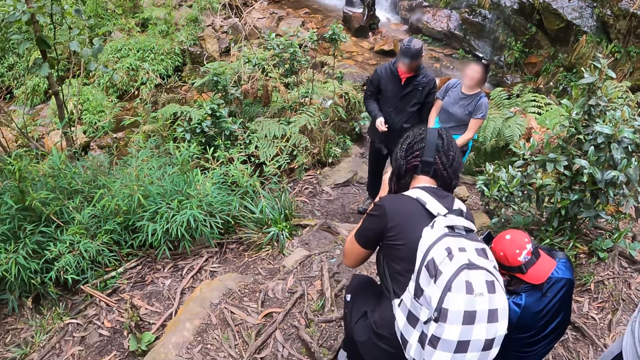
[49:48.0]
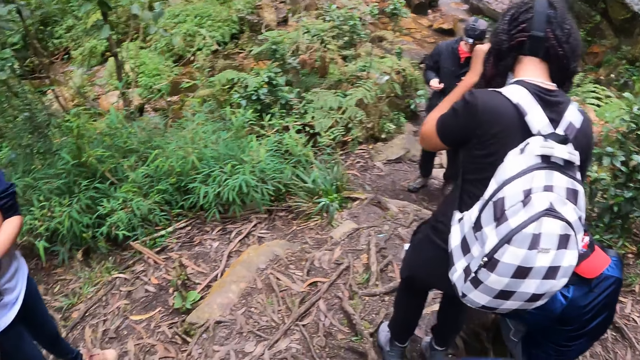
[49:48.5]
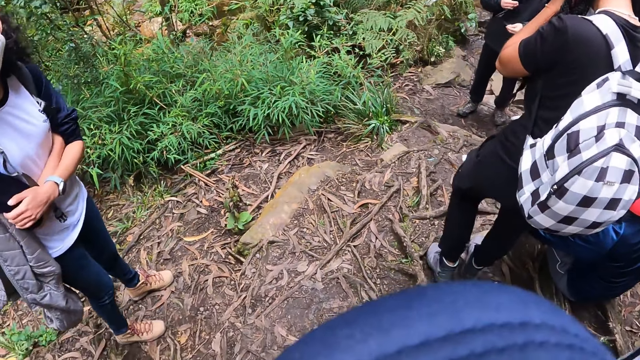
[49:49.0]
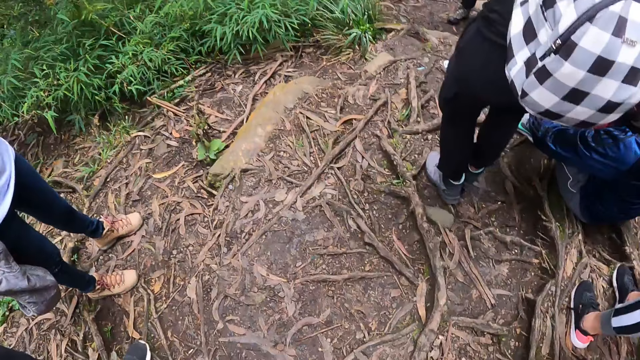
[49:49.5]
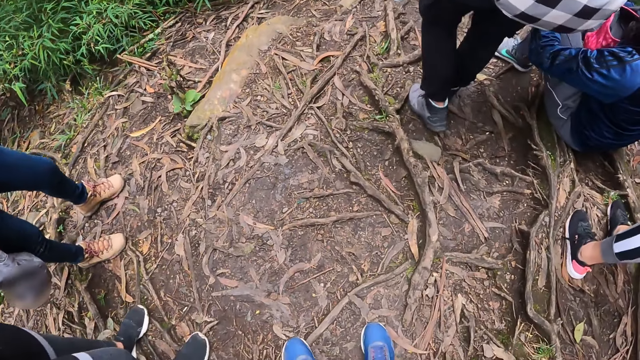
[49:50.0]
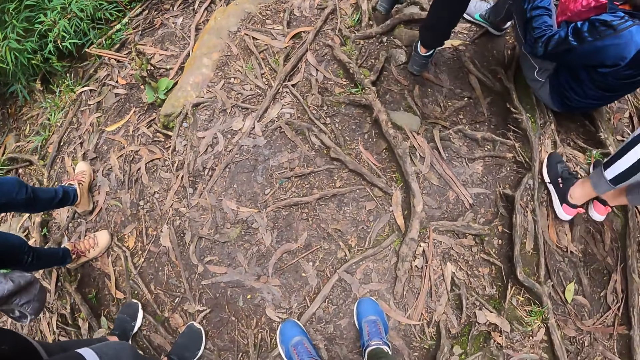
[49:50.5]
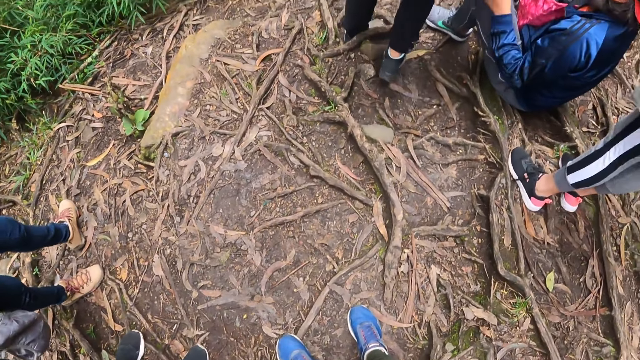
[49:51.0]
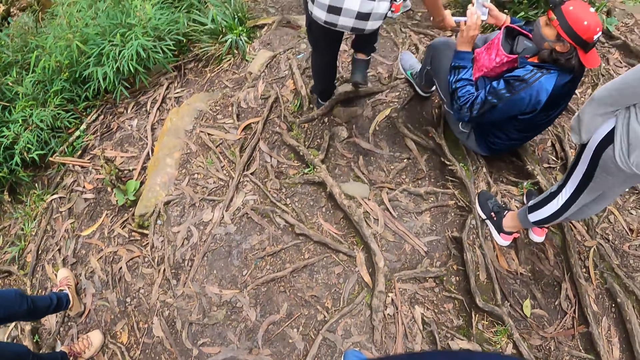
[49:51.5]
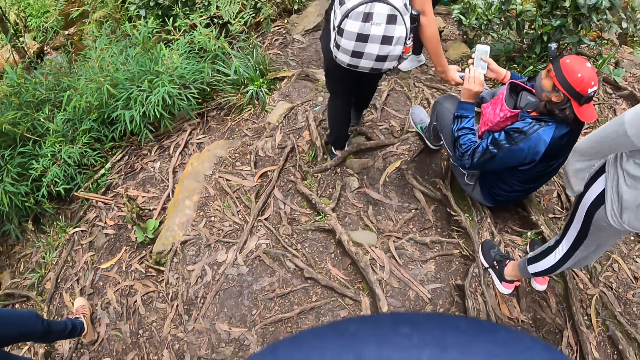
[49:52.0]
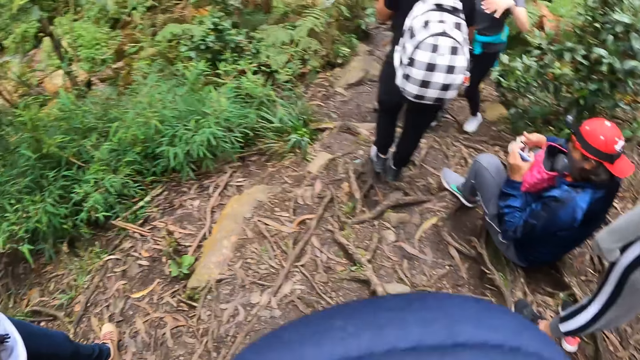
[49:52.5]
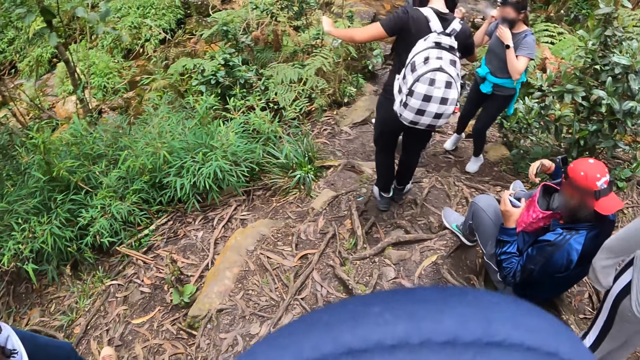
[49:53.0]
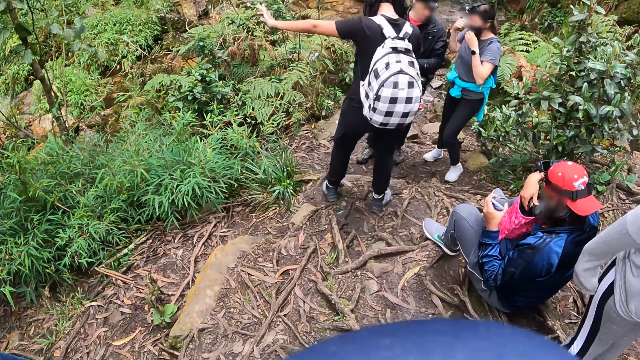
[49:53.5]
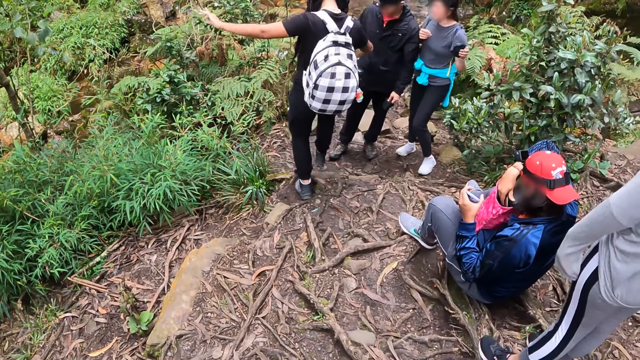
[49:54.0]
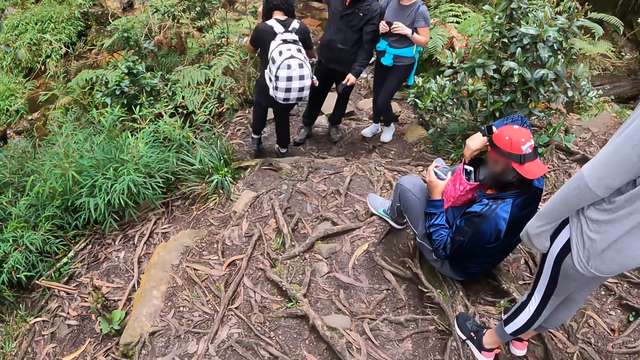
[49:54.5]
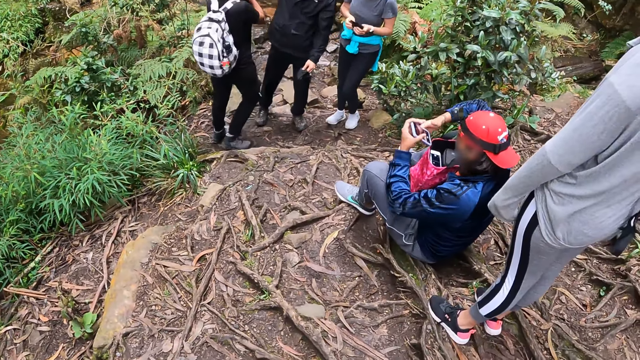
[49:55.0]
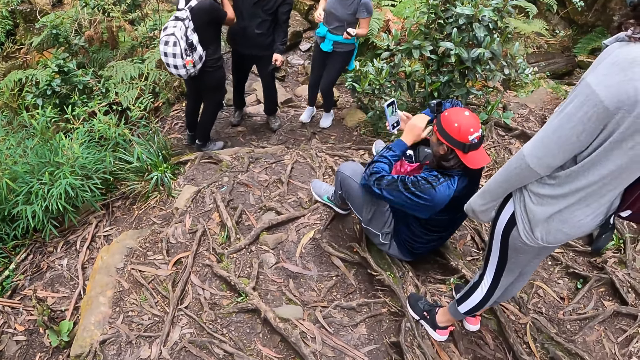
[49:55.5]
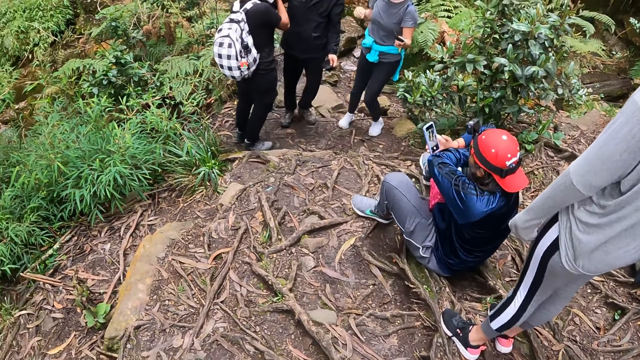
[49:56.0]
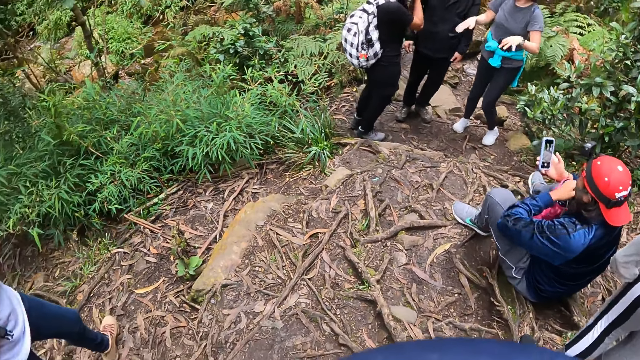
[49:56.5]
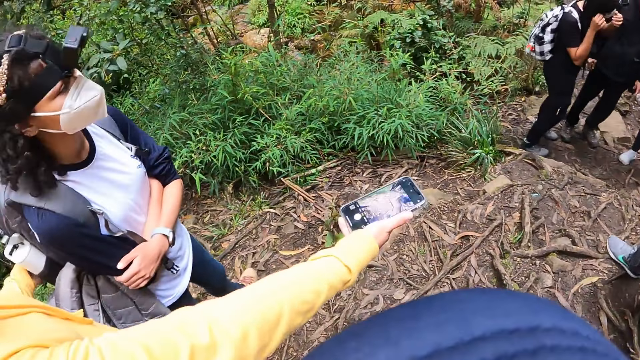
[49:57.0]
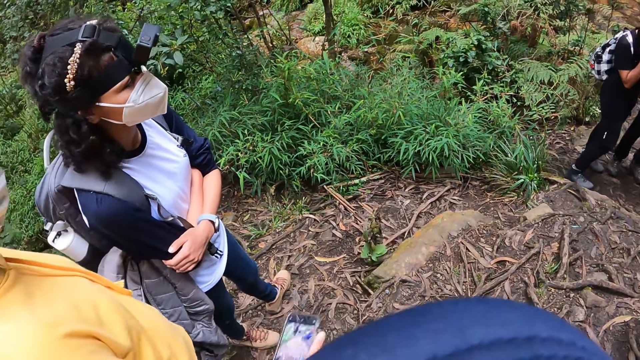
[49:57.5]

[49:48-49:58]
The man takes a phone from a woman with his left hand. Another woman removes a face mask from her face with both hands. The man puts the phone inside a bag on his lap with his right hand.

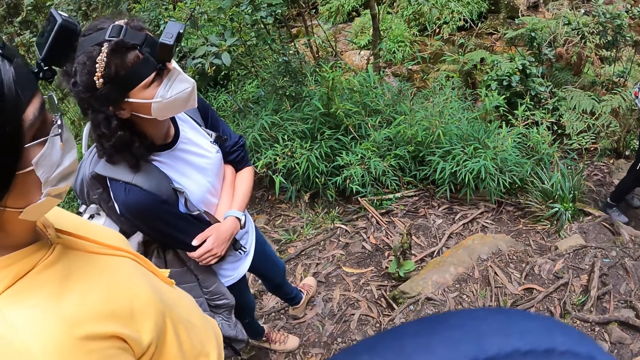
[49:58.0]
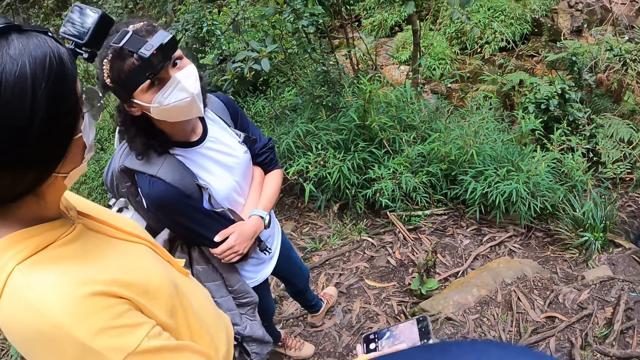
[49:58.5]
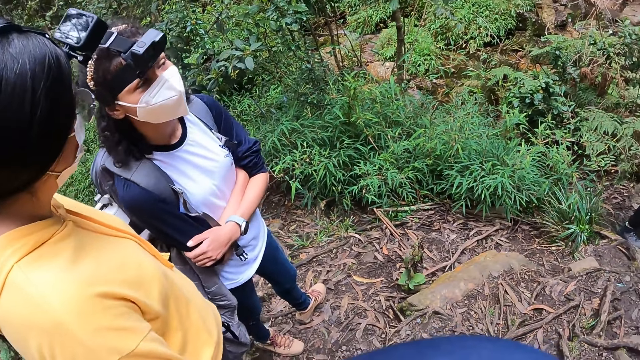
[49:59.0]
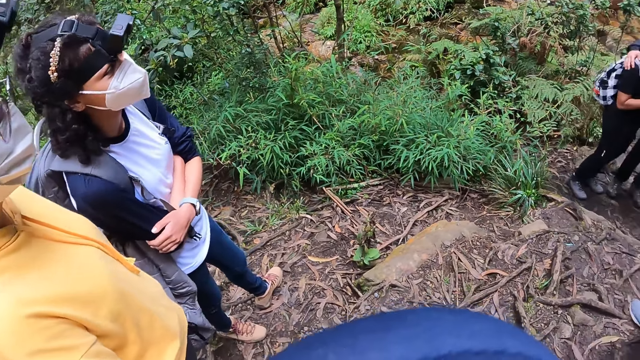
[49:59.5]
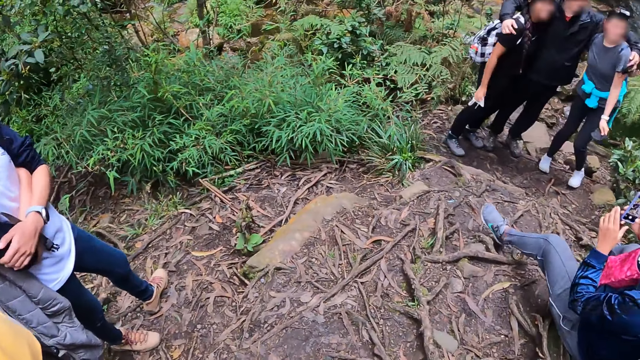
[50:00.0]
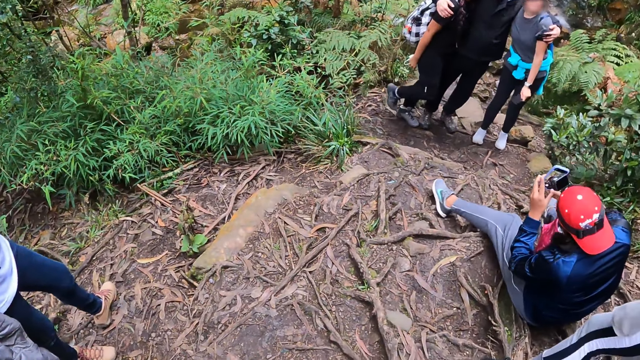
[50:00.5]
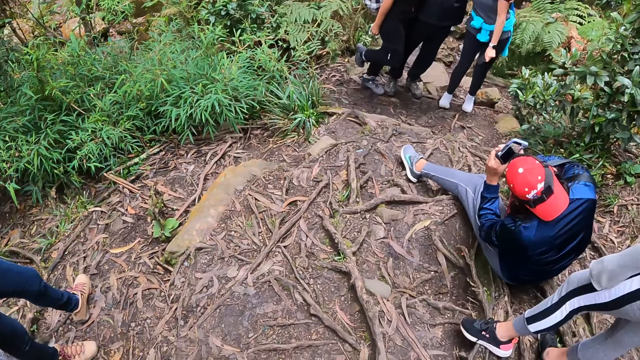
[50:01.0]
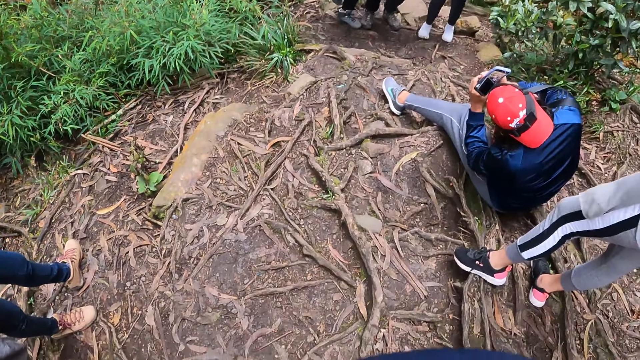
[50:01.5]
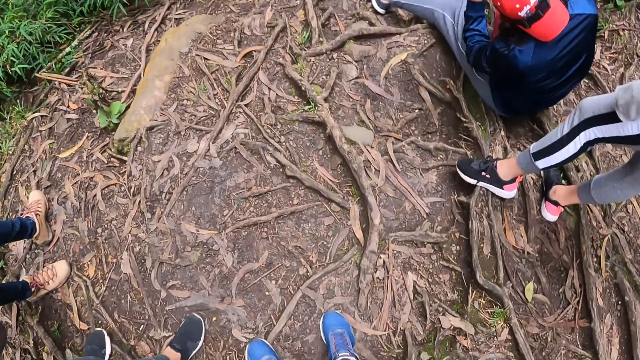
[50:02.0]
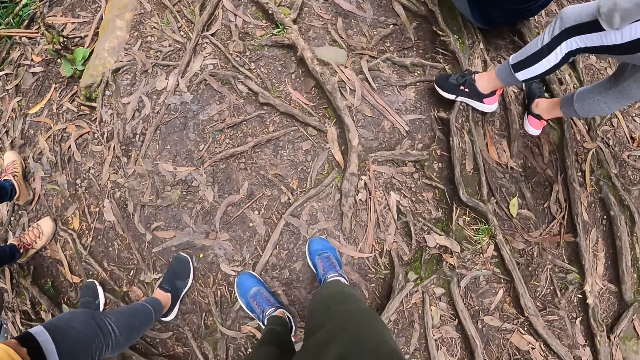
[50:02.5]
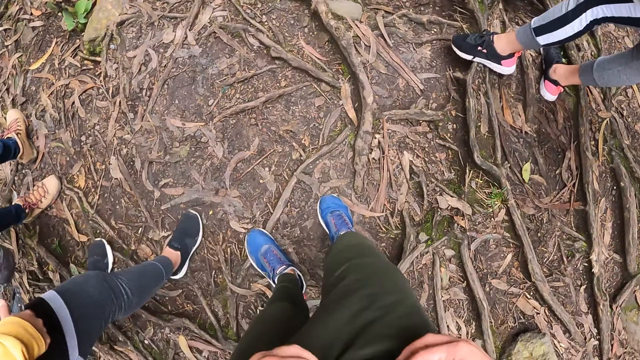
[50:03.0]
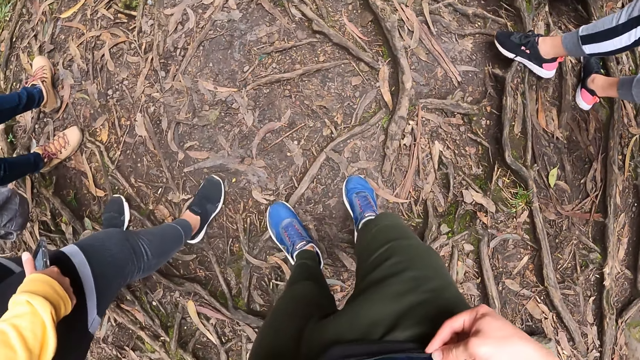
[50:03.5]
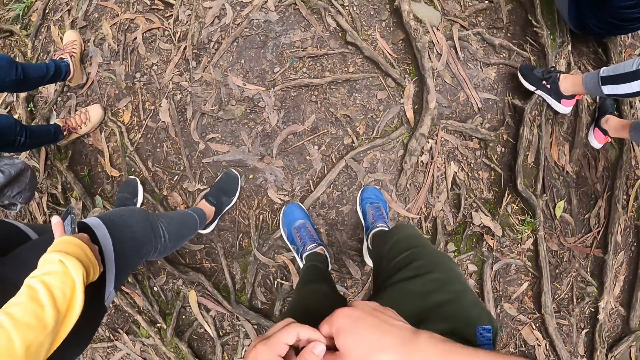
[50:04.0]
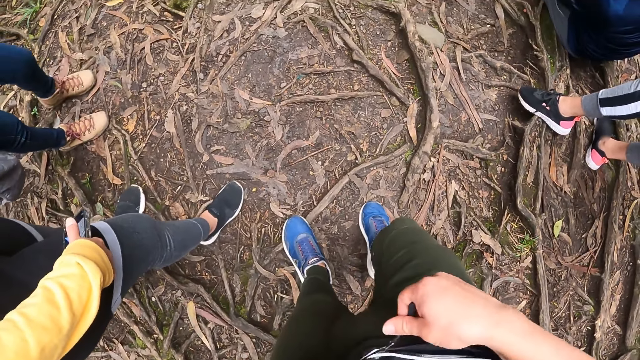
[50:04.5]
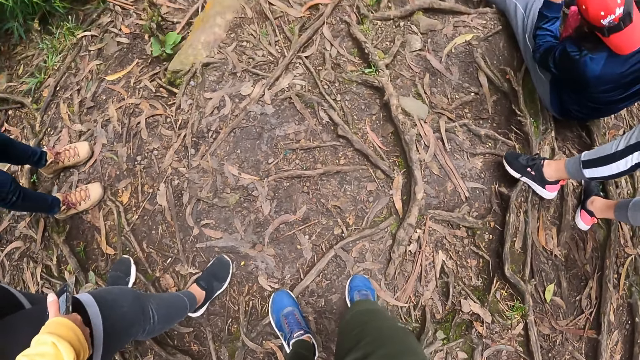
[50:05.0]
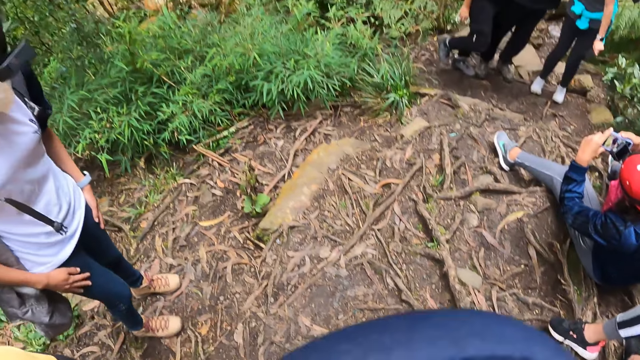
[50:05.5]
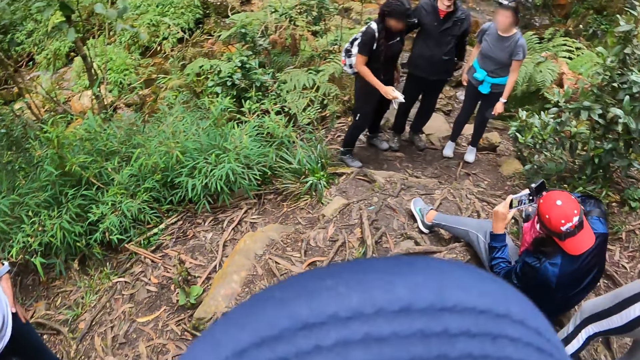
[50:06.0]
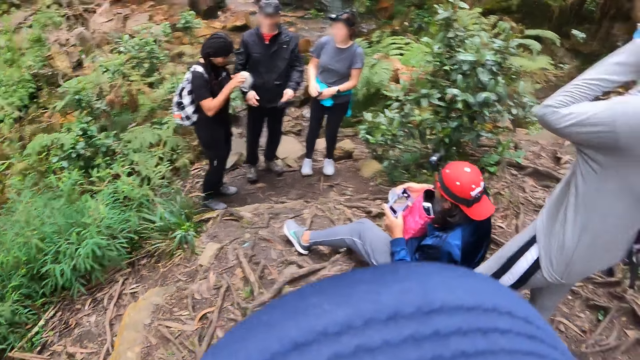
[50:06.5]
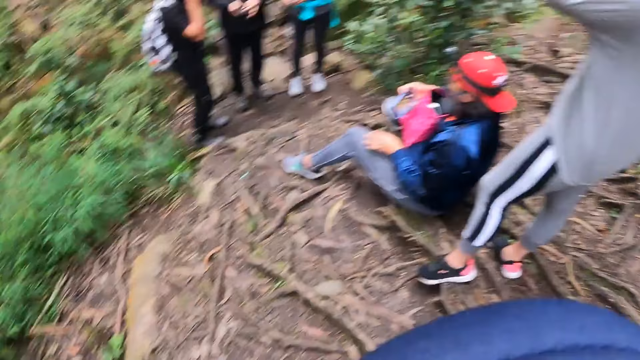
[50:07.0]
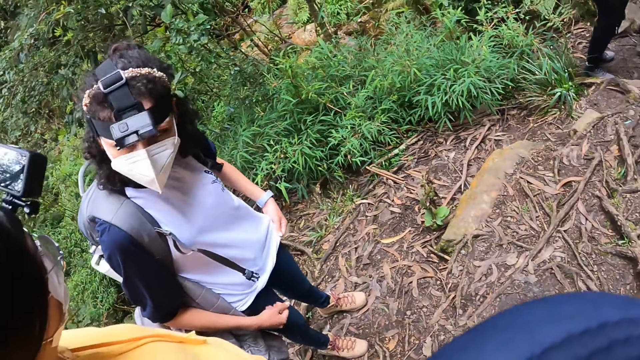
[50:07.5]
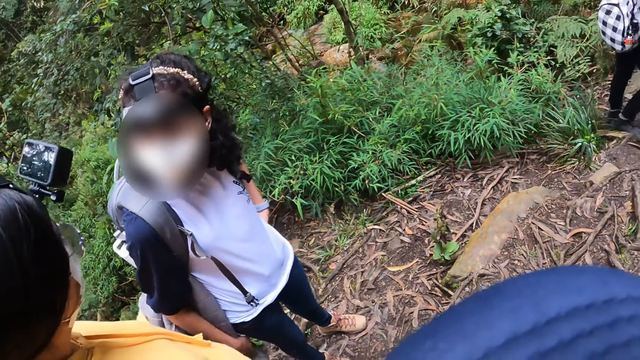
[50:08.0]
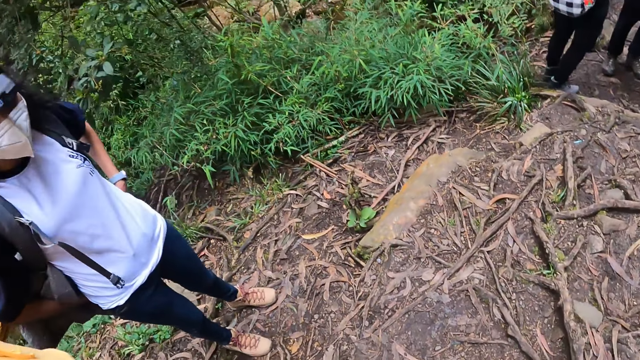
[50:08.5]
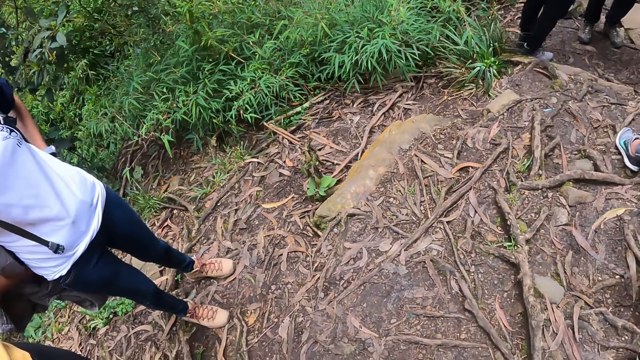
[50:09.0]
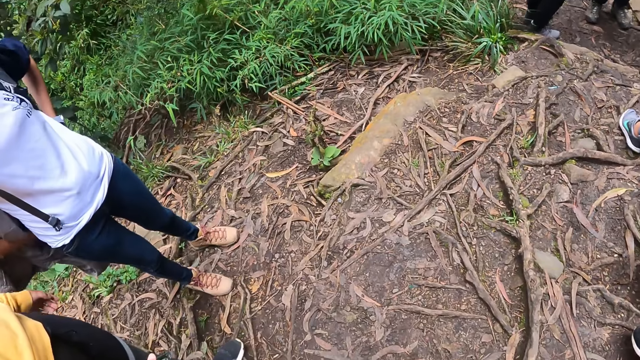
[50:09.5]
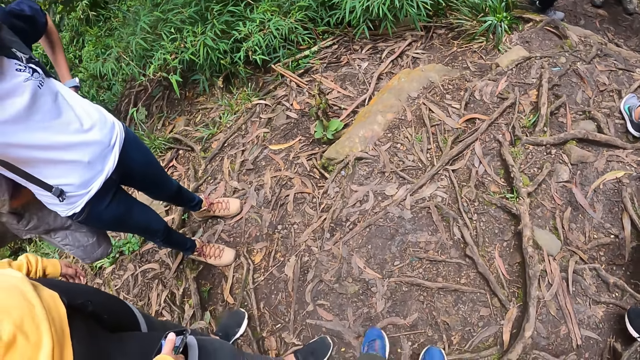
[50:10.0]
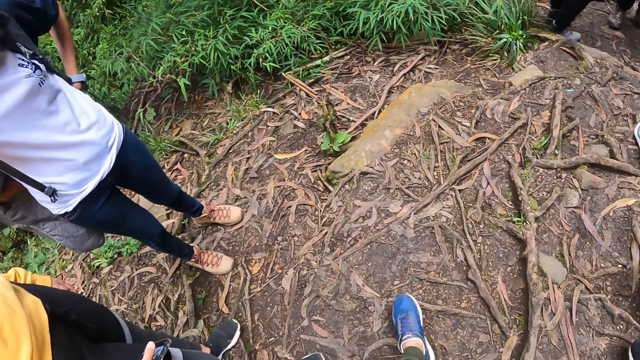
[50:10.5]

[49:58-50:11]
The man operates the phone with both hands. A person takes photos of three other people. The camera wearer looks around. He adjusts a pair of trousers on his body with both hands. A woman adjusts a shirt on her body with both hands.
